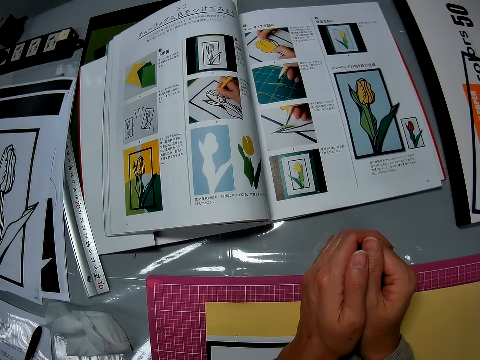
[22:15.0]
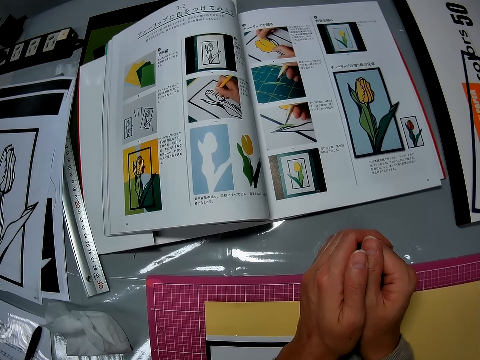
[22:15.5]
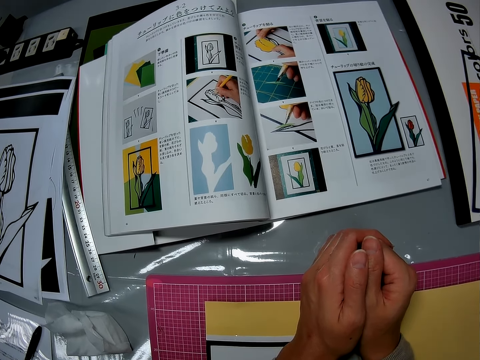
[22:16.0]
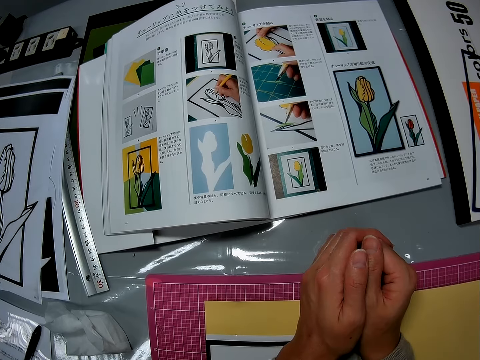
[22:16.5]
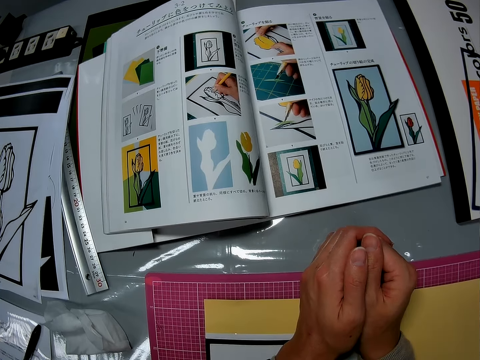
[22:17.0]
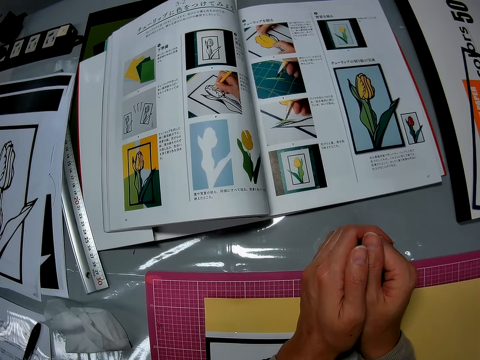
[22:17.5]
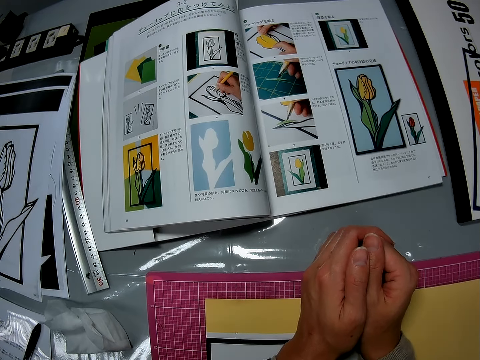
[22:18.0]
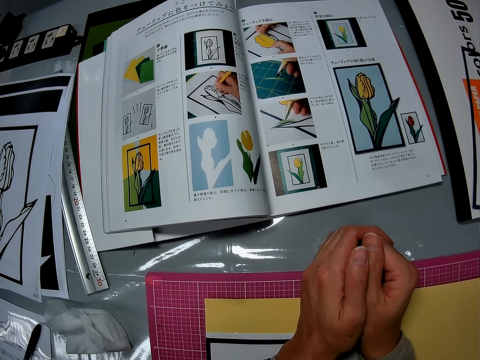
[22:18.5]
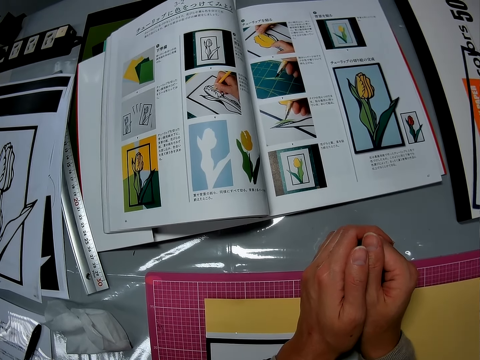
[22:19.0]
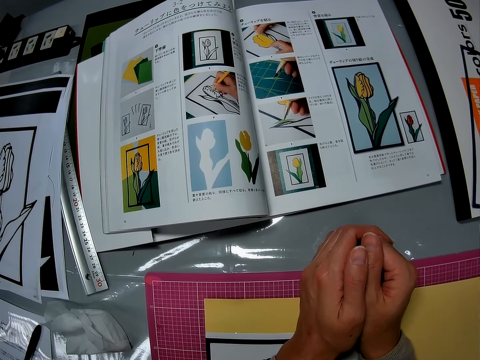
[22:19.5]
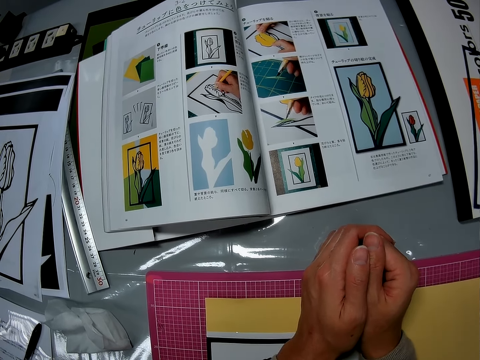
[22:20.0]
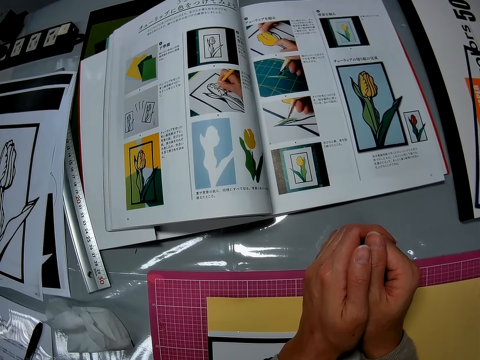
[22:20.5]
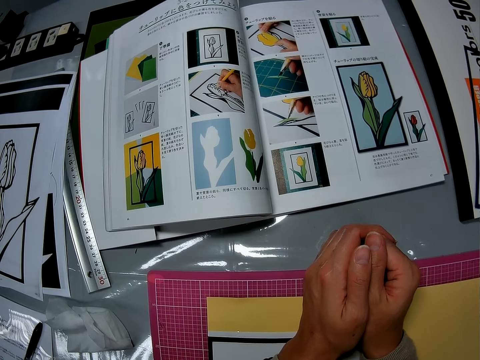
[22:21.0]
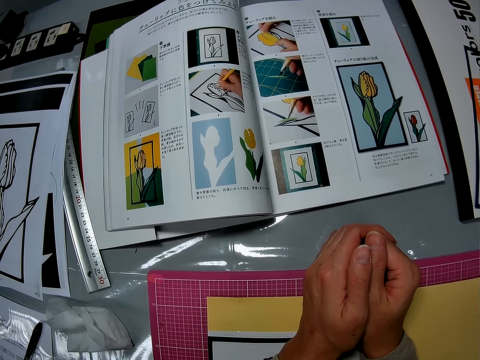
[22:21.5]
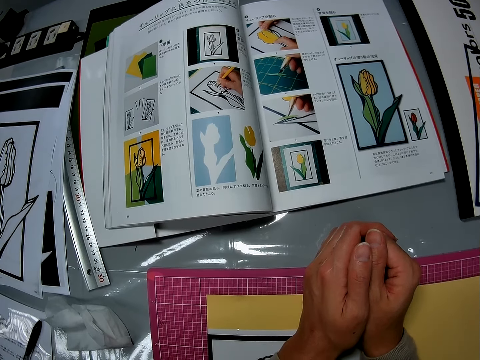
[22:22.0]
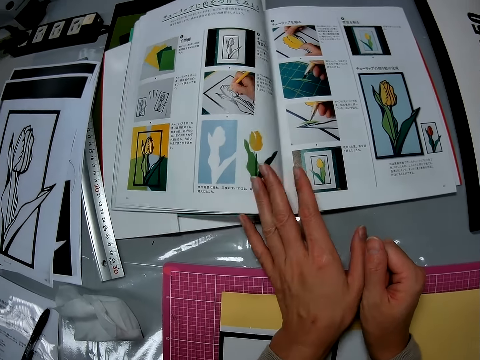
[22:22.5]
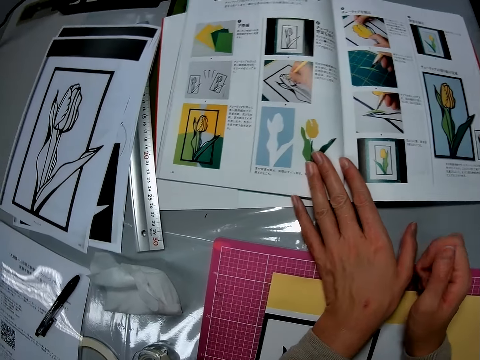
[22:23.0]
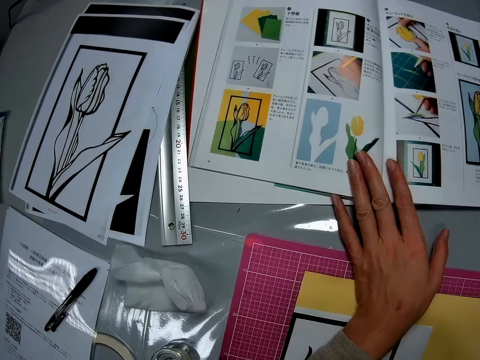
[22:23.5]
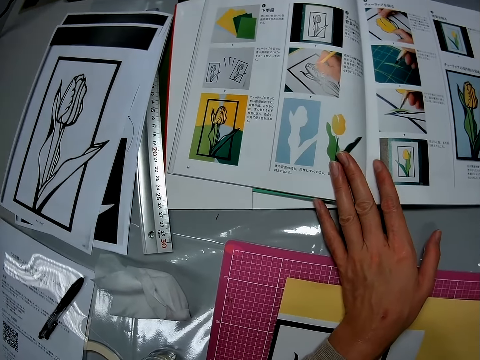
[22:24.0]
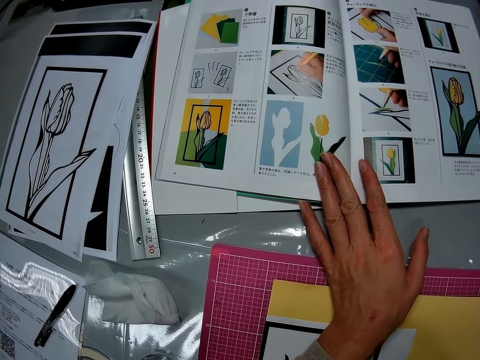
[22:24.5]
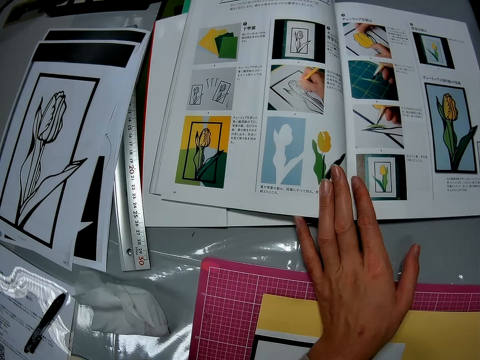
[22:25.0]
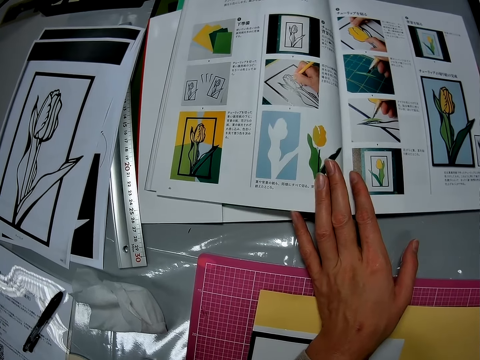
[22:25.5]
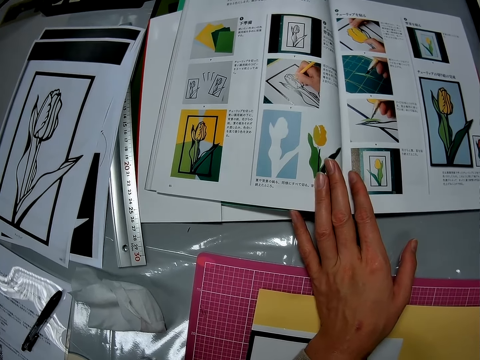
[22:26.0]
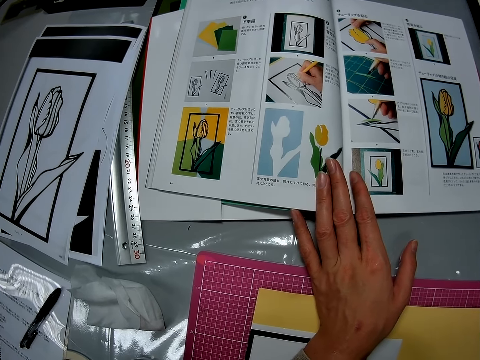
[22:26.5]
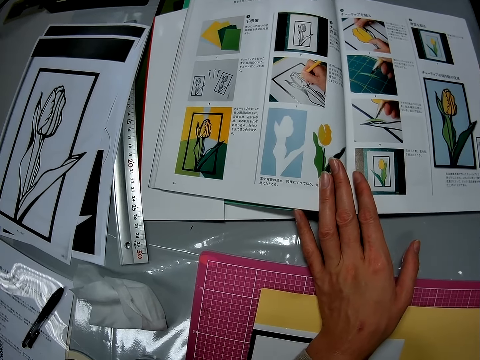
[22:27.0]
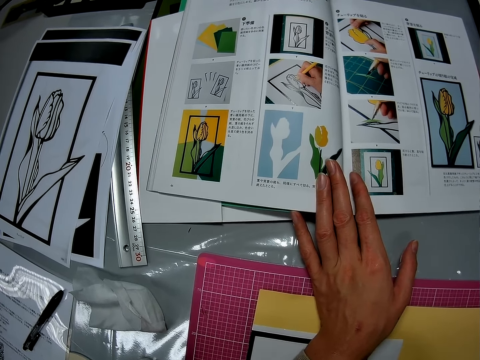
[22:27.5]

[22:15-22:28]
The camera wearer checks the book on the table.

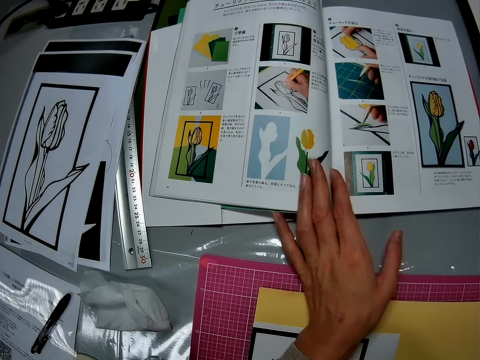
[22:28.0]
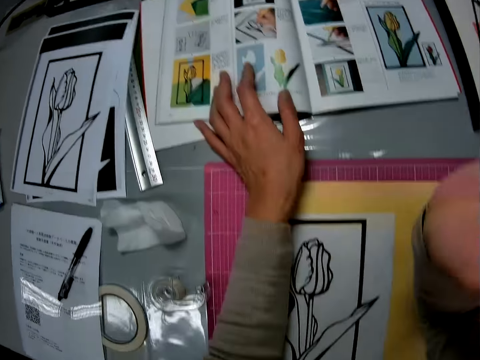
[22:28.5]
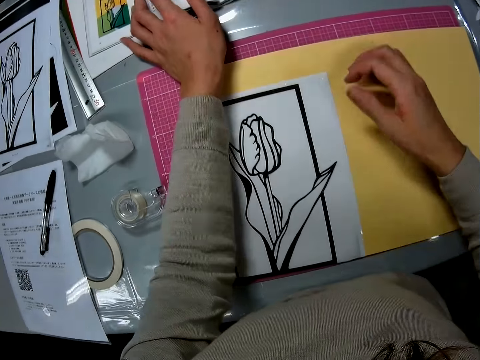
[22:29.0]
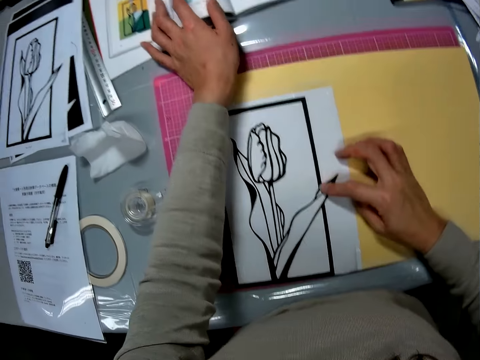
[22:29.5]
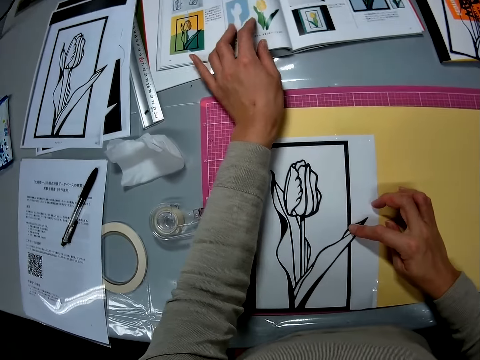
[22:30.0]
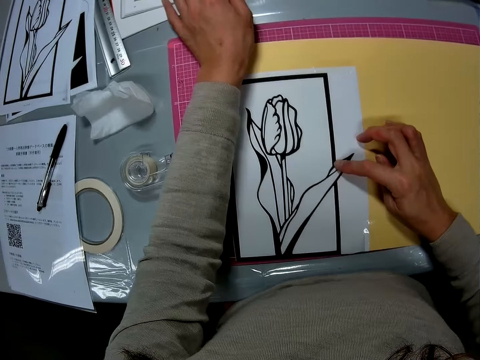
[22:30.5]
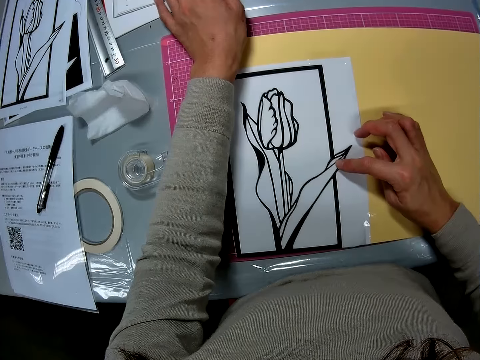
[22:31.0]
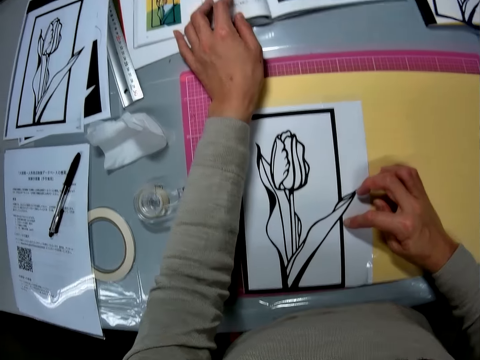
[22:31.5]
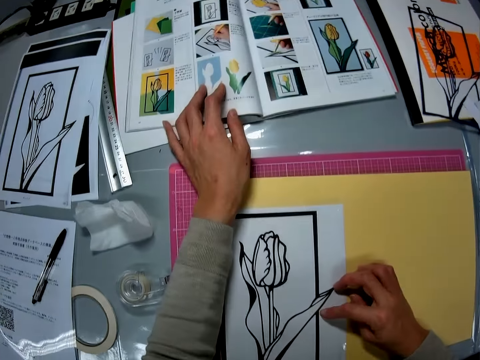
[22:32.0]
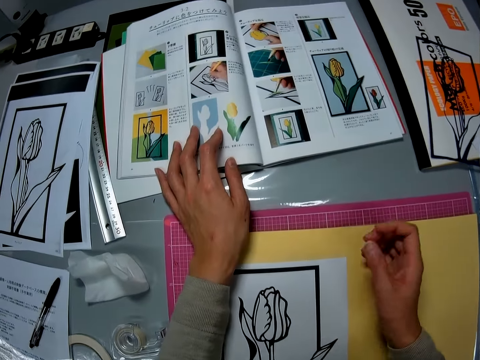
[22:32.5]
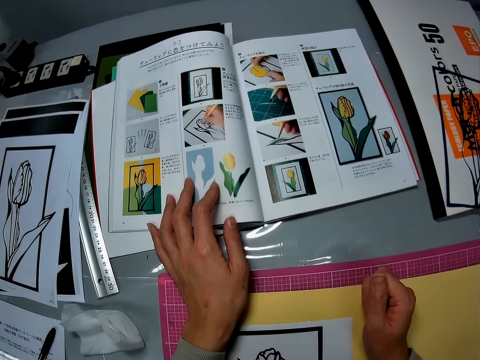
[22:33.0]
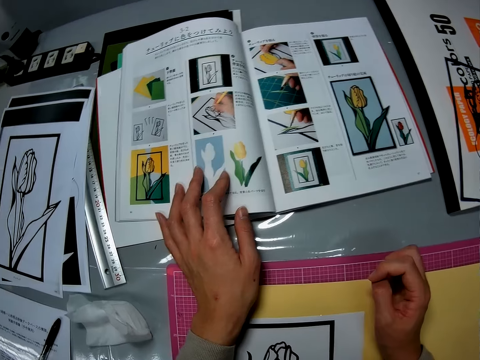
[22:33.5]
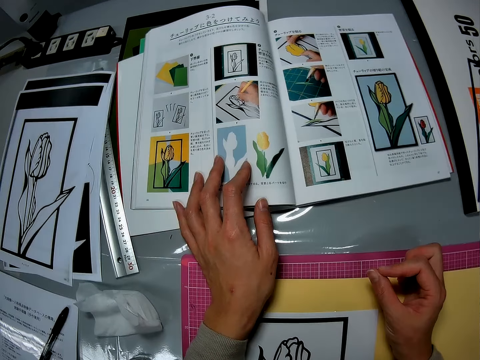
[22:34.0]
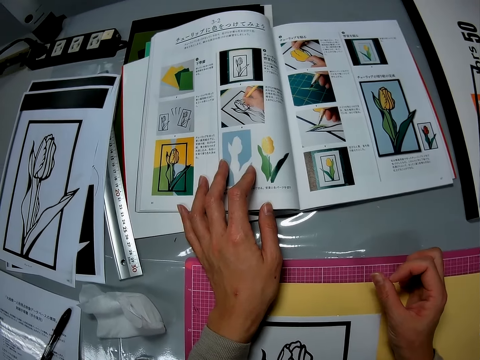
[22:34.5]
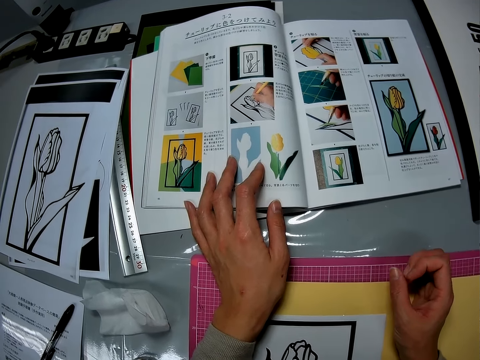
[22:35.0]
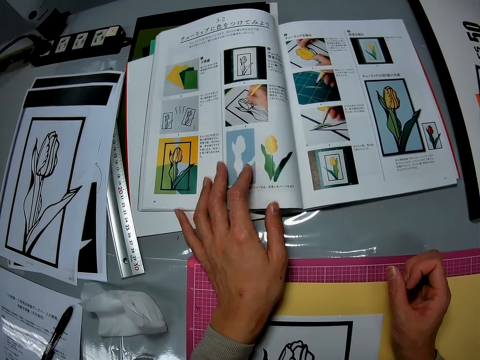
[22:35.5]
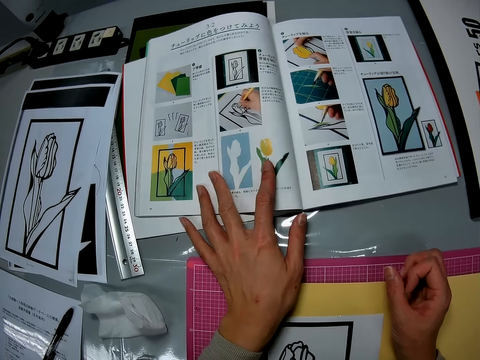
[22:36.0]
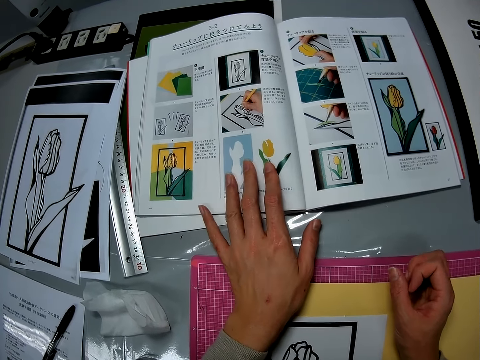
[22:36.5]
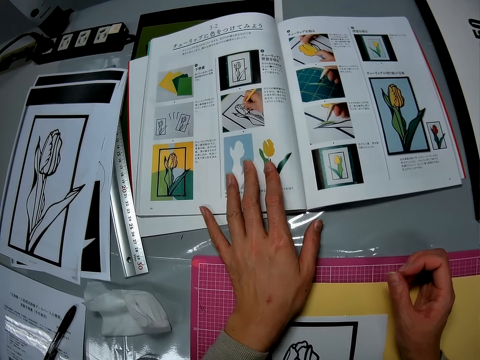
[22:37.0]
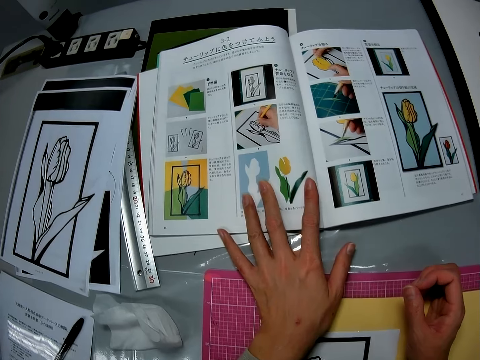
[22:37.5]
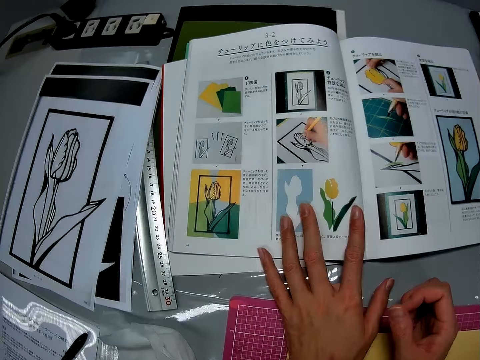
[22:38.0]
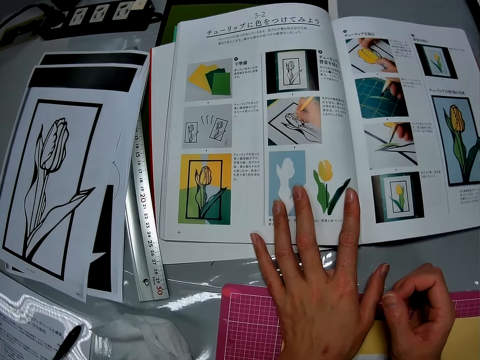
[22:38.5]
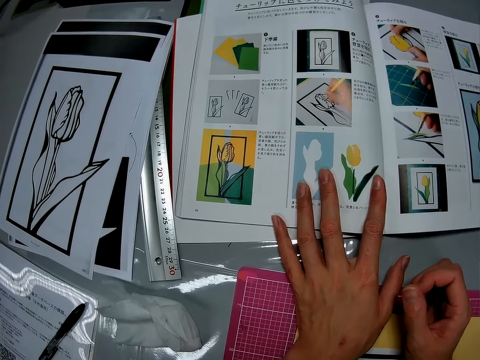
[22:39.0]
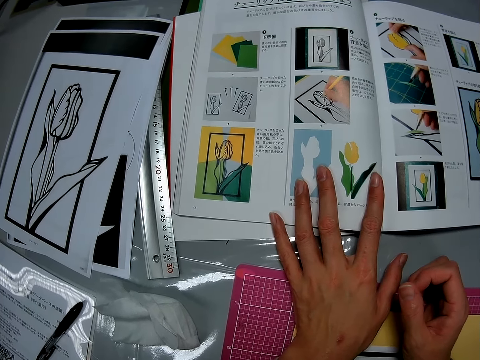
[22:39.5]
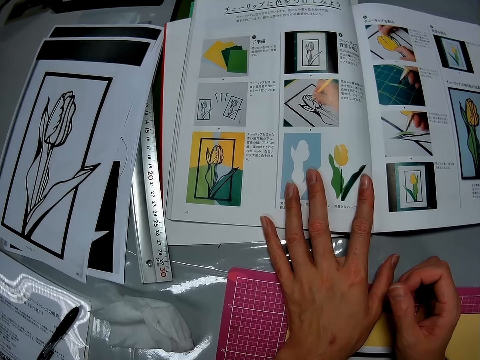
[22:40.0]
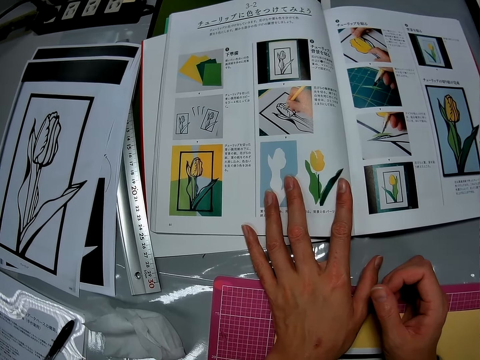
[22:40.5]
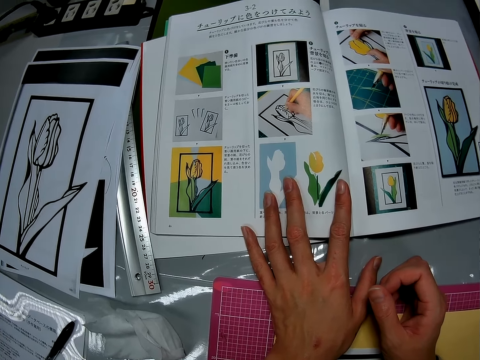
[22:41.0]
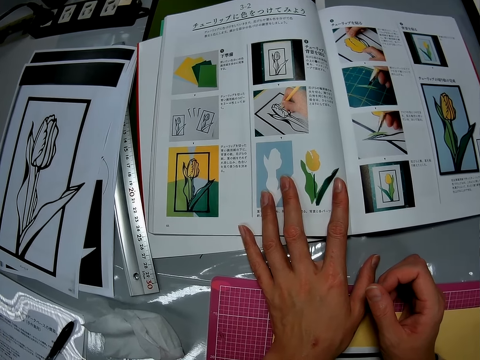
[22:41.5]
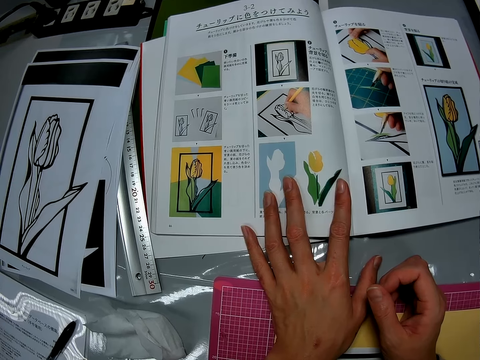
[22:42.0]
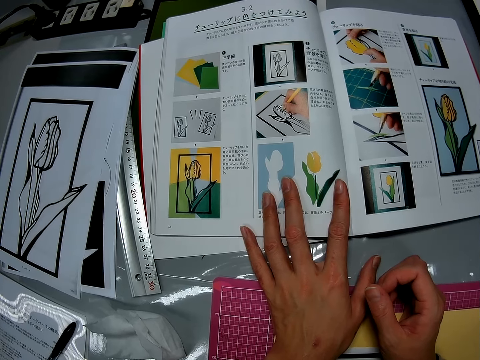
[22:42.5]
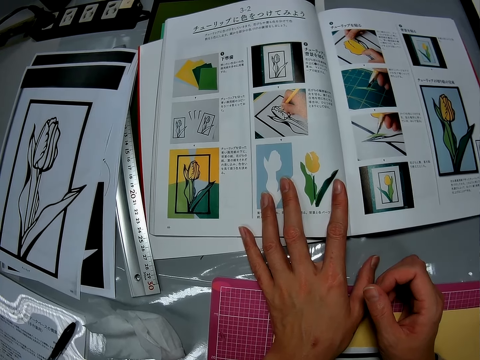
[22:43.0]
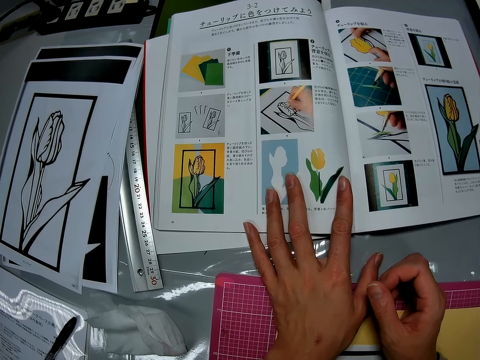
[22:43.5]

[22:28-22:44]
The camera wearer holds the paper. They read a book. They hold the book.
